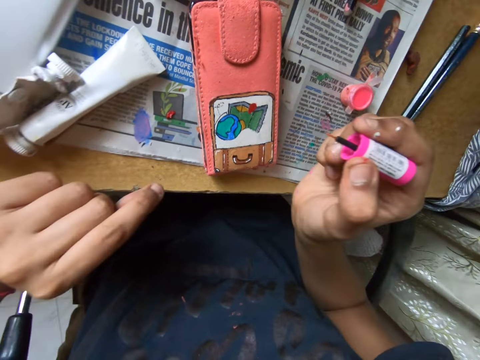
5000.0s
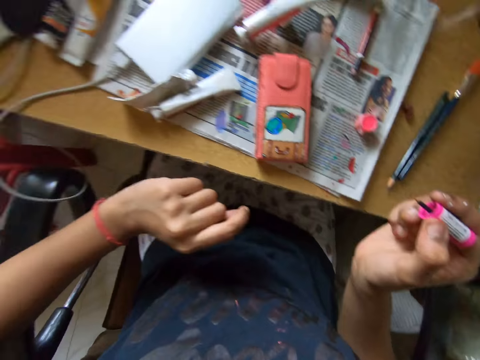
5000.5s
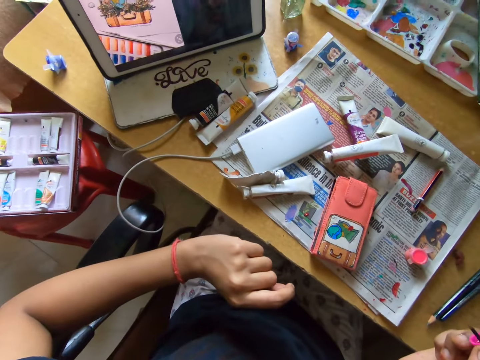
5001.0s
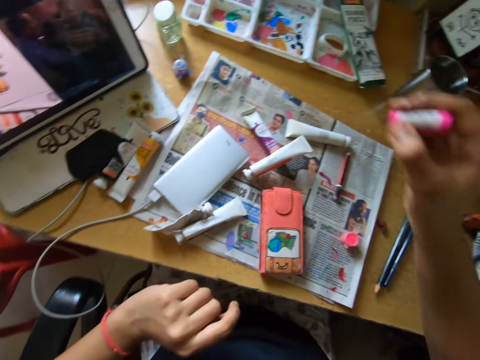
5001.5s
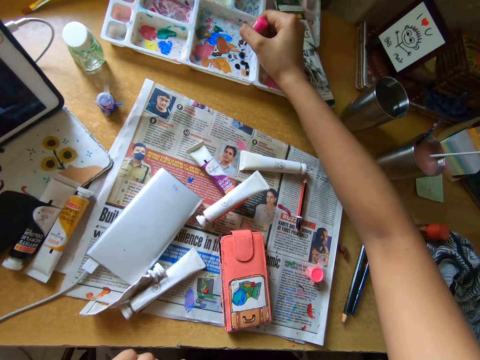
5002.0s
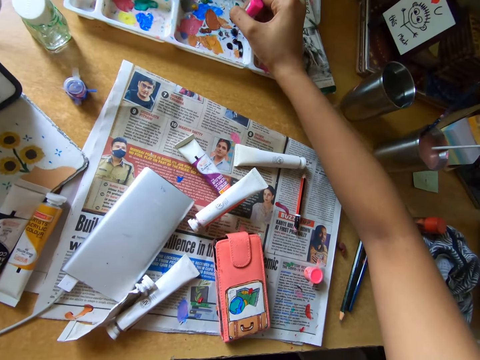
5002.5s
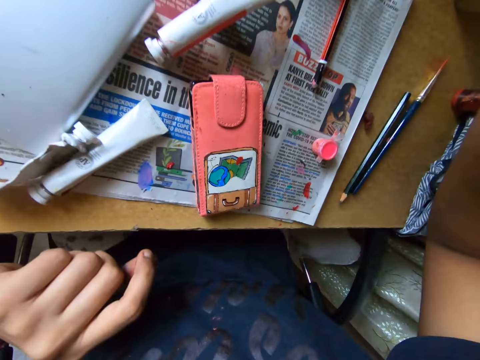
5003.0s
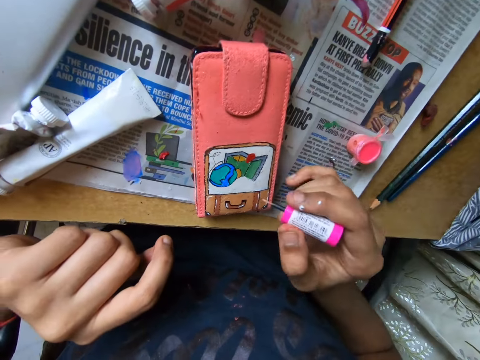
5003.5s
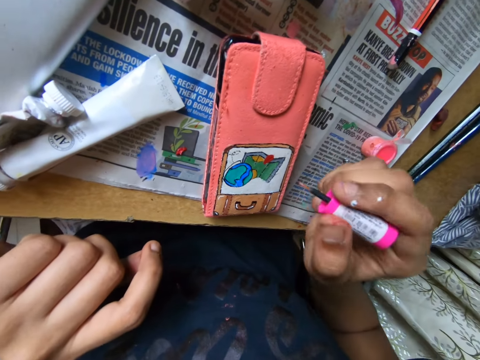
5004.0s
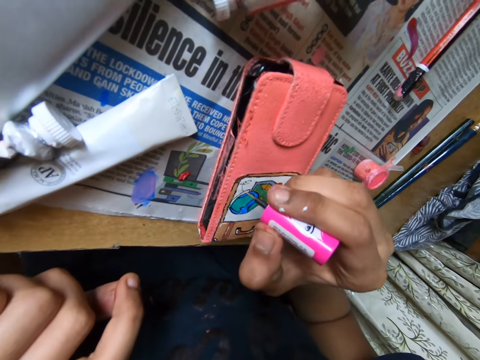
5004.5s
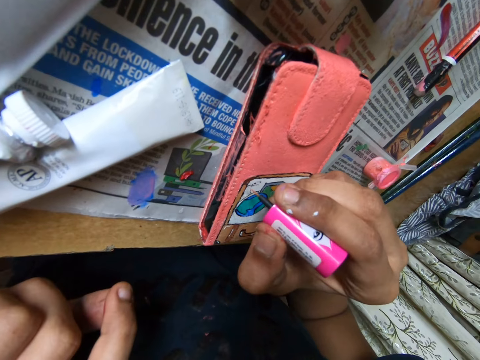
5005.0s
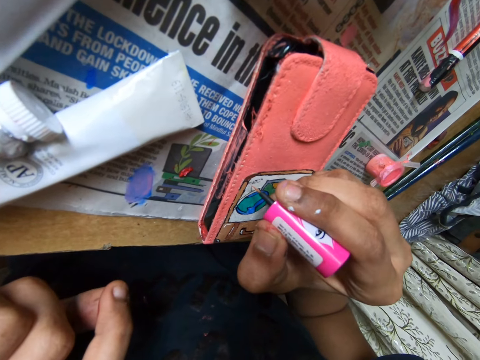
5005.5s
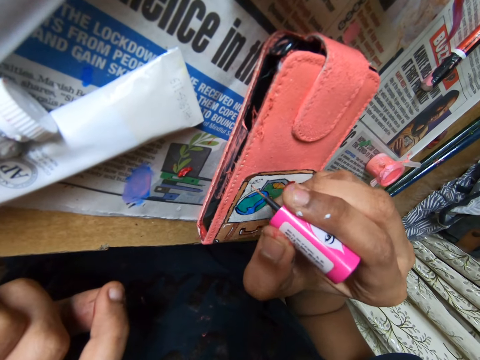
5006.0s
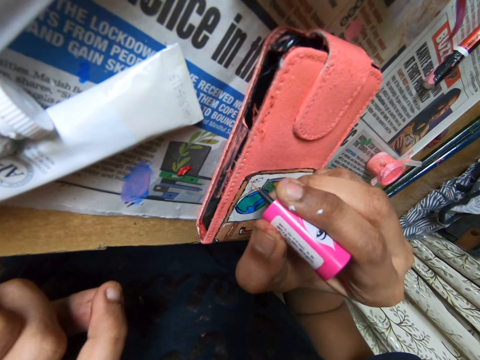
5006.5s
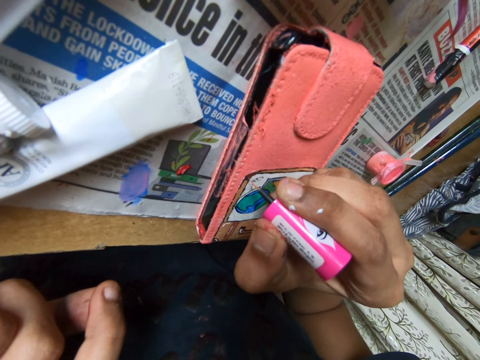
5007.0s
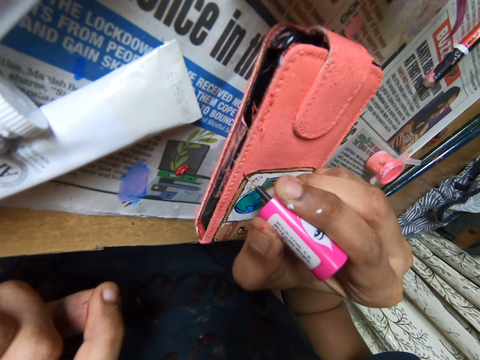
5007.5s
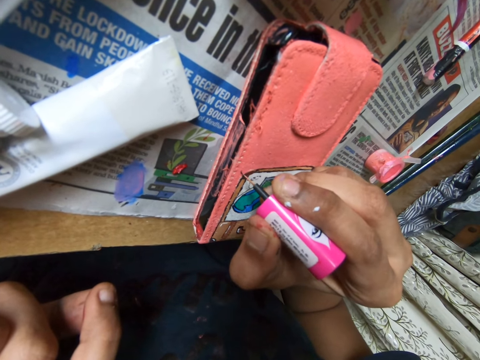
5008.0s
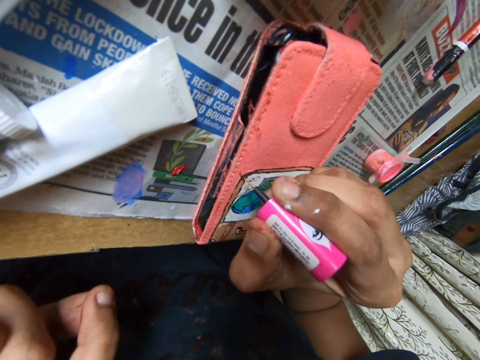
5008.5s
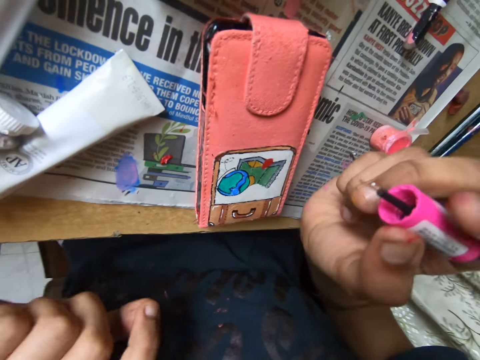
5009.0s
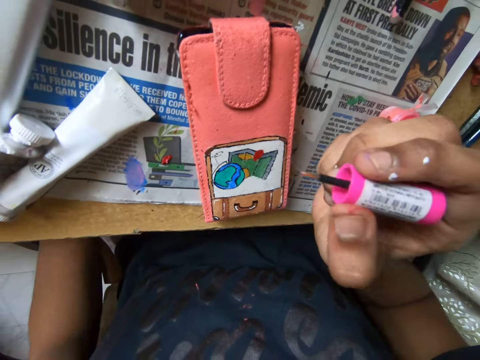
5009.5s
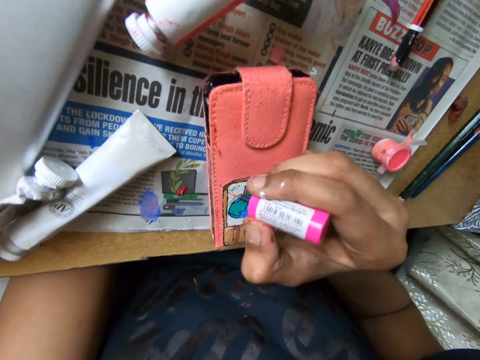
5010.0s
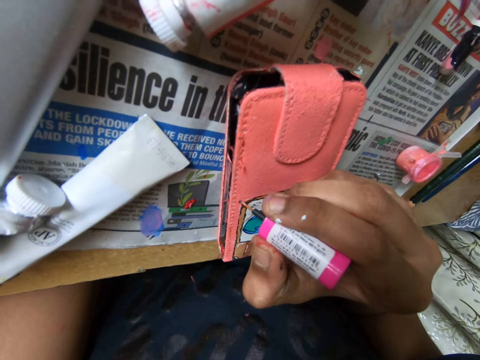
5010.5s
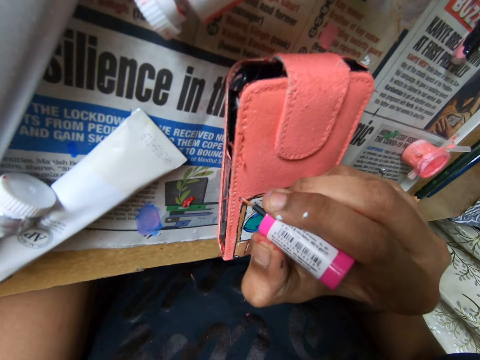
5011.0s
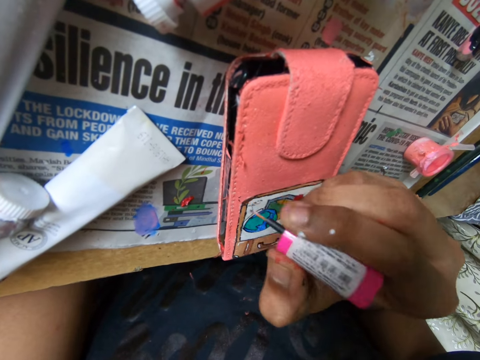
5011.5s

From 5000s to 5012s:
The camera wearer looks at the screen. She dabs the paint brush on a paint set on the table with her right hand. She paints on the phone case on the table with the paint brush in her right hand.

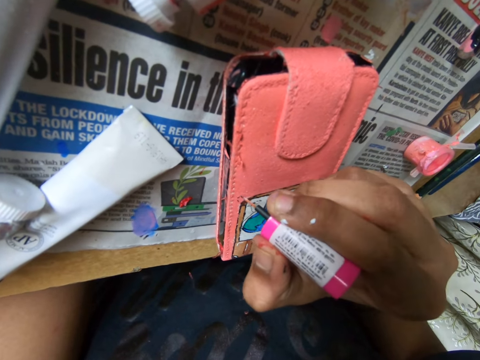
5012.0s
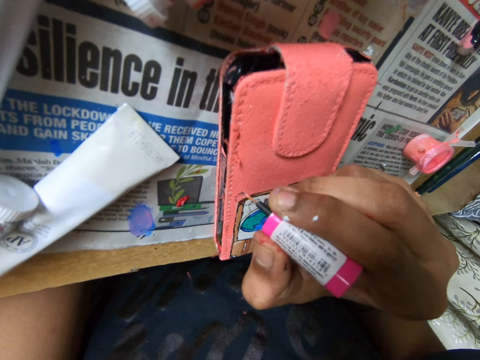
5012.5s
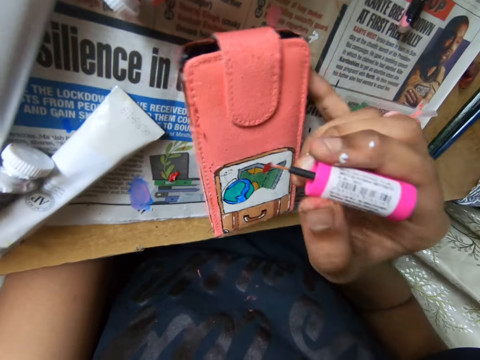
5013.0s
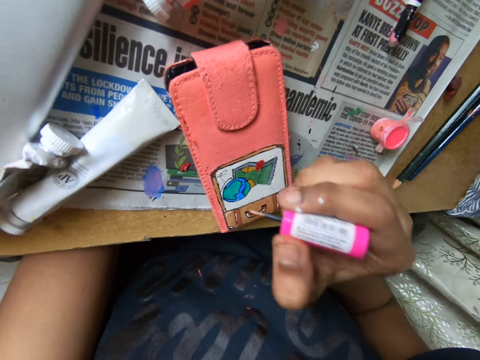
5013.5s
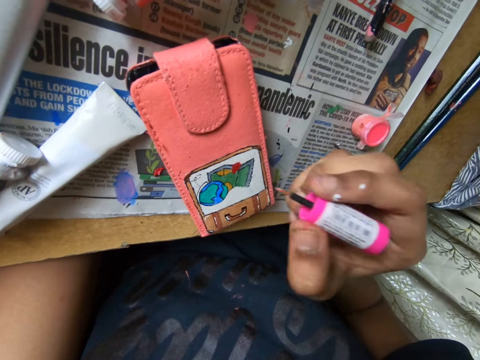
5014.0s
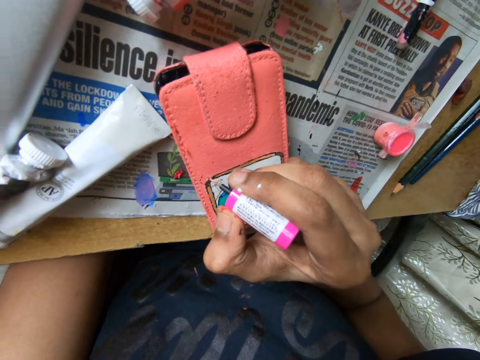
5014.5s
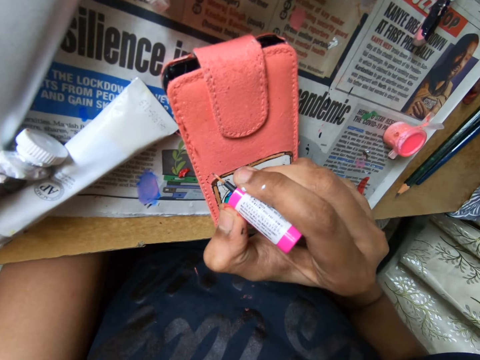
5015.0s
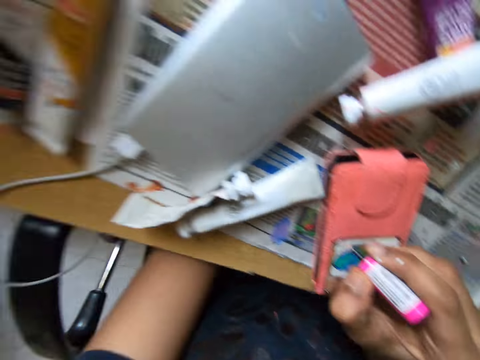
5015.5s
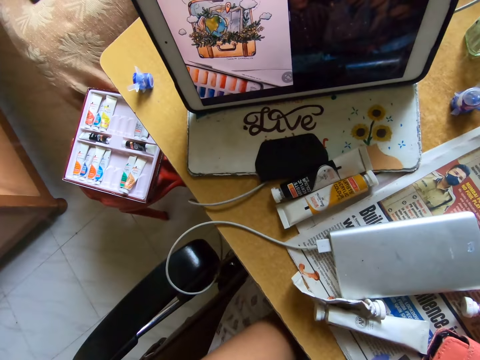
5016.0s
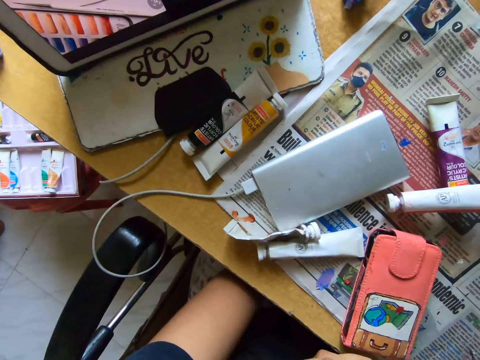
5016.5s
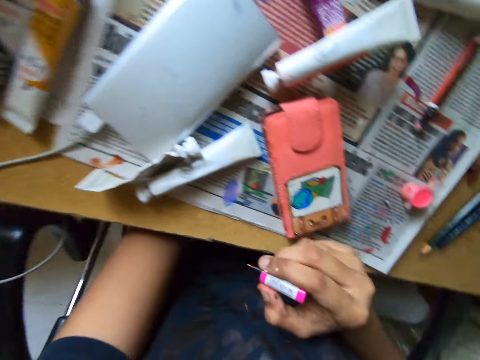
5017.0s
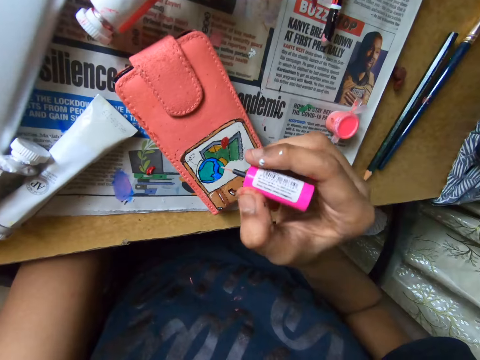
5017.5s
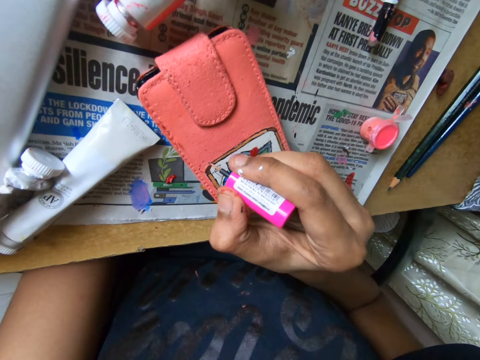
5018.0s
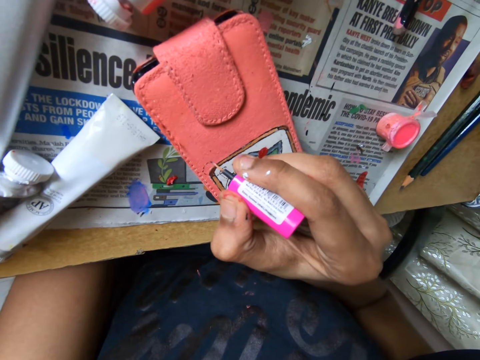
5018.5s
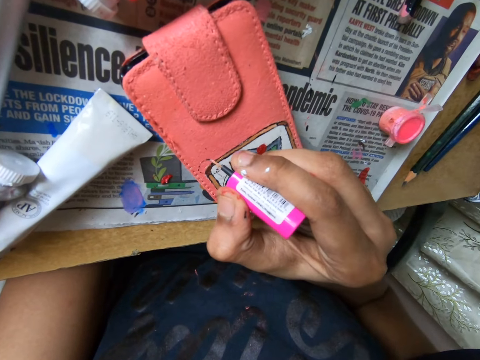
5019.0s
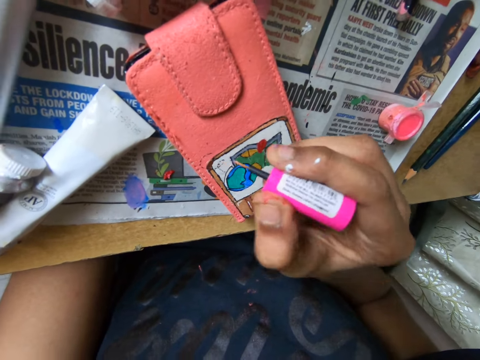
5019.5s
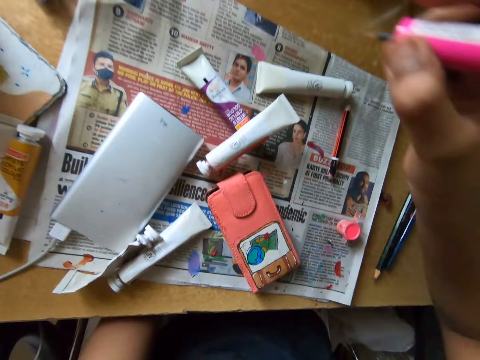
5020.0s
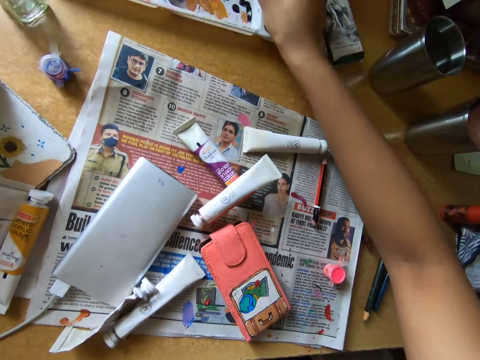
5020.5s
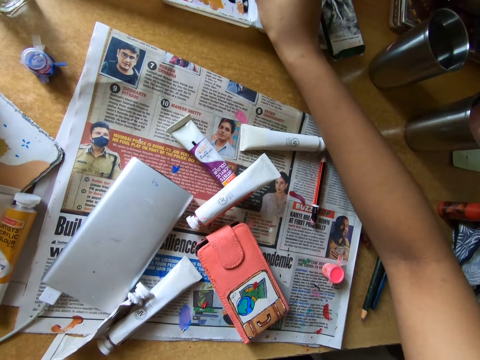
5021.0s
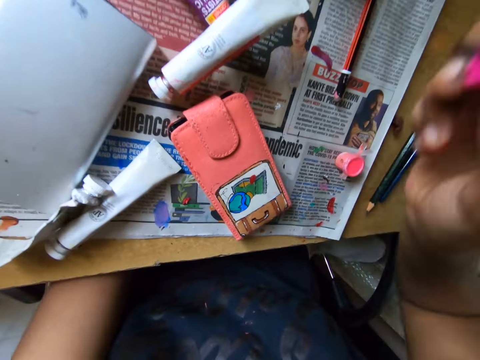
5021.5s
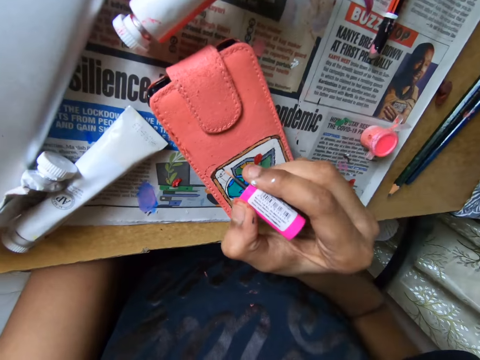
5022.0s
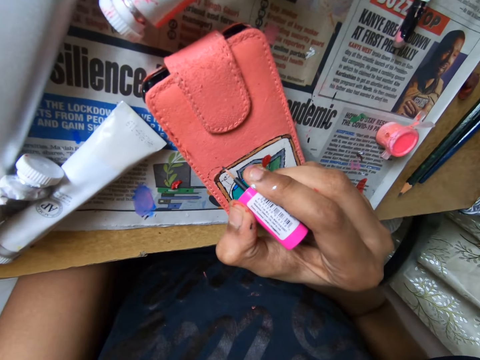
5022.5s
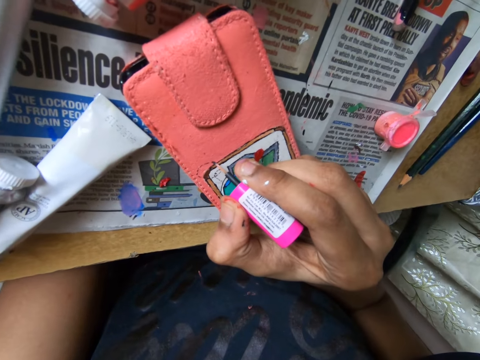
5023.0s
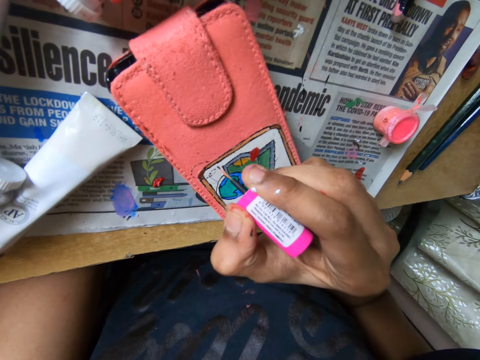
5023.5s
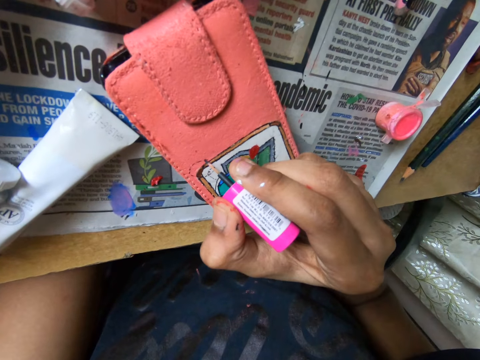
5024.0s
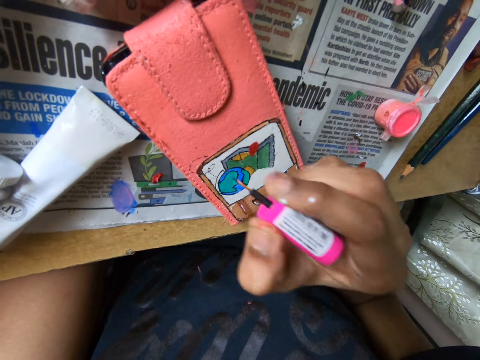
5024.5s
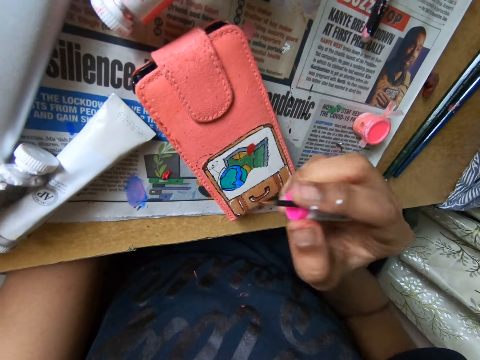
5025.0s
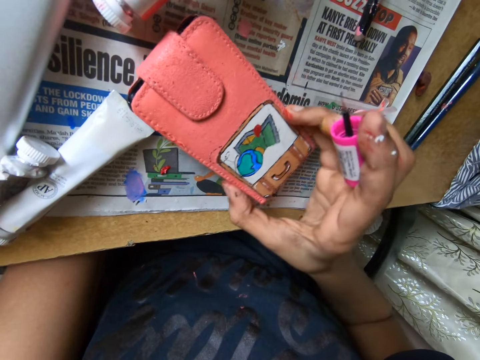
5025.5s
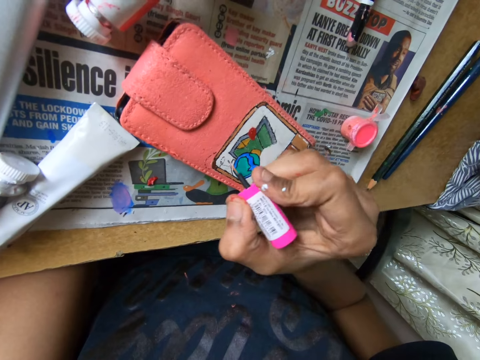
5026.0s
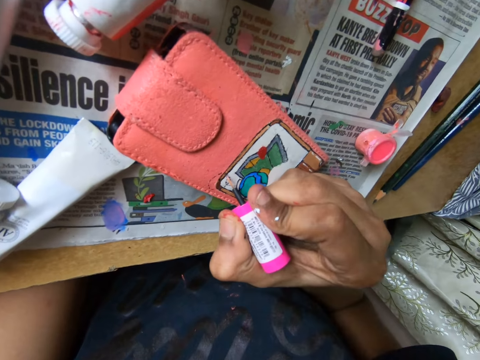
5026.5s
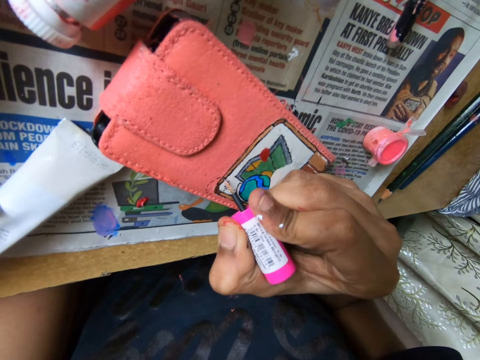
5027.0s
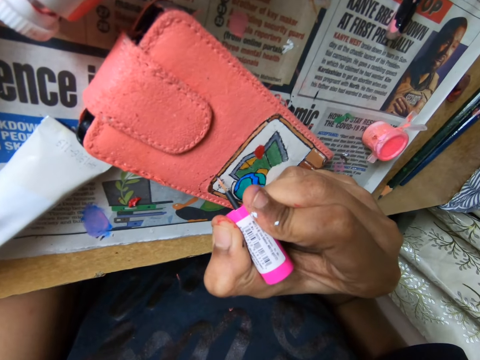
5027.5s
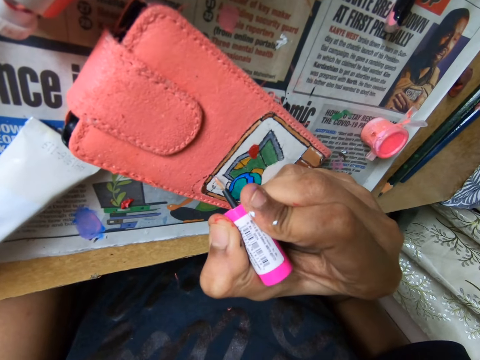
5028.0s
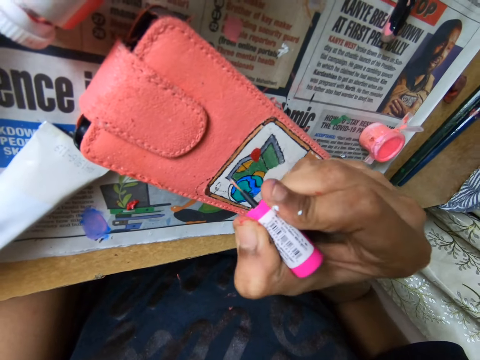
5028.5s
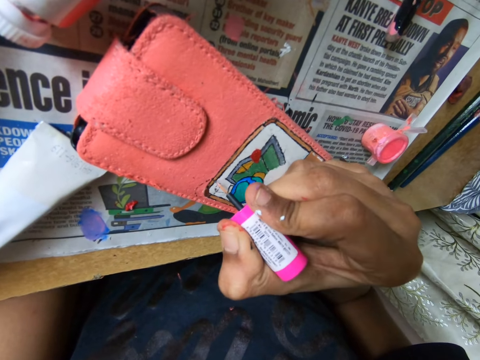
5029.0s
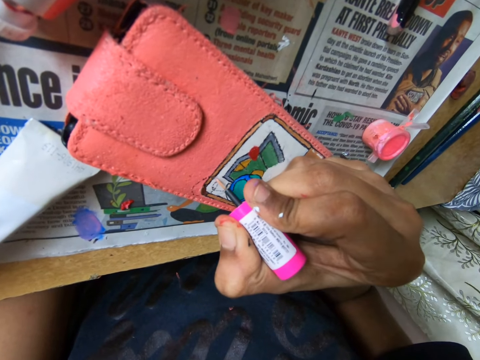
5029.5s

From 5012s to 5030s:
The camera wearer adjusts the phone case on the table with her right hand. She pushes a wallet with the small finger. She paints on the phone case on the table with the paint brush in her right hand. She looks at the screen. She adjusts the phone case on the table with her right hand. She paints on the phone case on the table with the paint brush in her right hand. She adjusts the phone case on the table with her right hand. She rubs the polish brush on the ink container. She paints on the phone case on the table with the paint brush in her right hand. She adjusts the phone case on the table with her right hand. She paints on the phone case on the table with the paint brush in her right hand.
